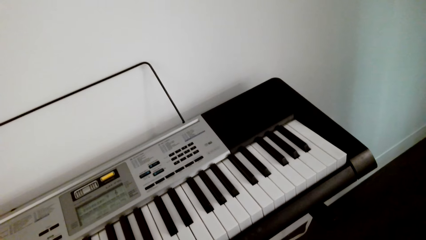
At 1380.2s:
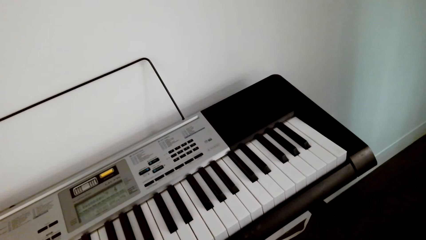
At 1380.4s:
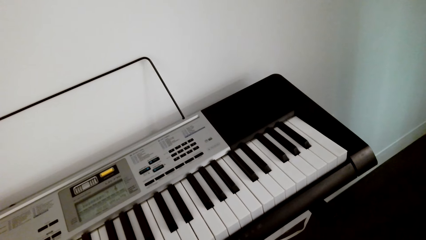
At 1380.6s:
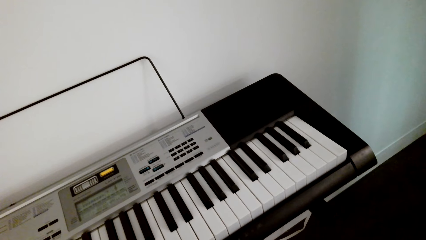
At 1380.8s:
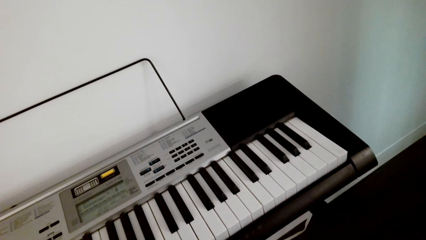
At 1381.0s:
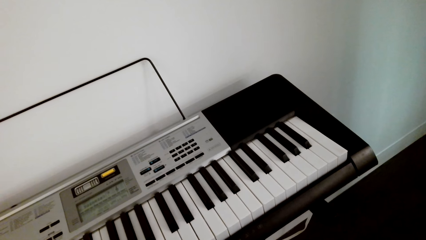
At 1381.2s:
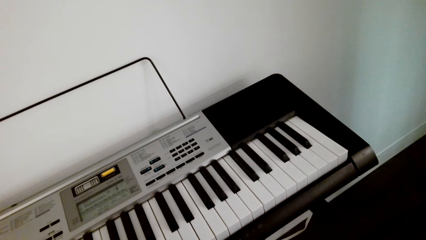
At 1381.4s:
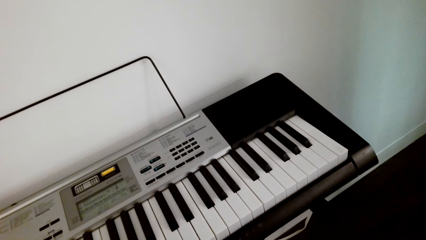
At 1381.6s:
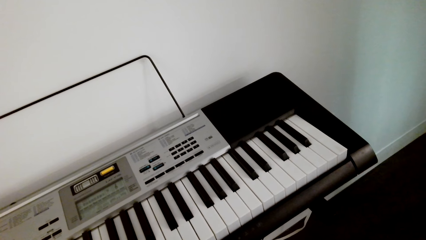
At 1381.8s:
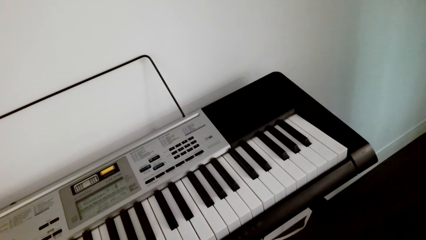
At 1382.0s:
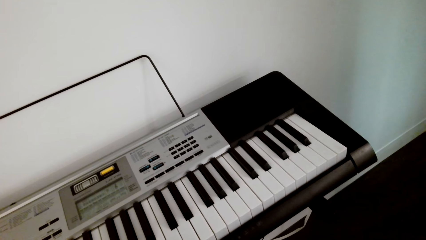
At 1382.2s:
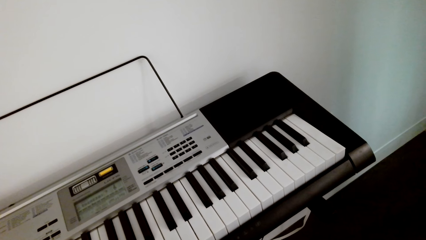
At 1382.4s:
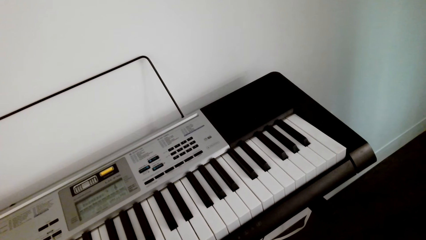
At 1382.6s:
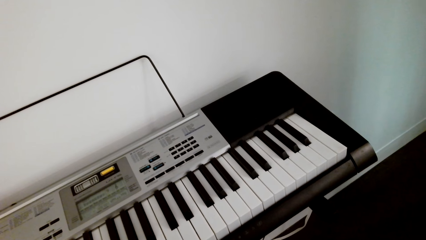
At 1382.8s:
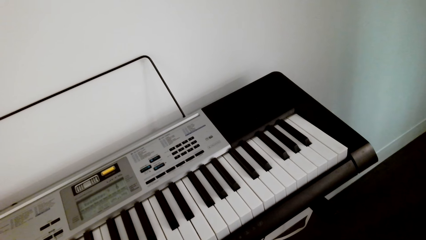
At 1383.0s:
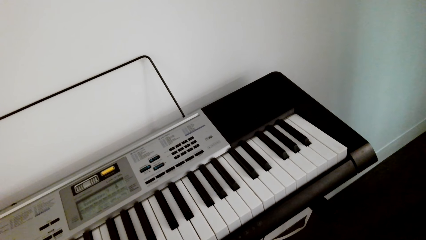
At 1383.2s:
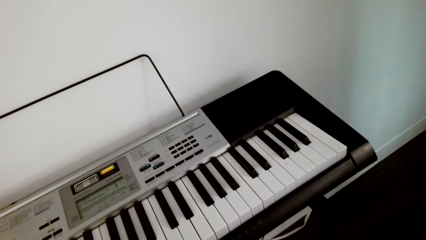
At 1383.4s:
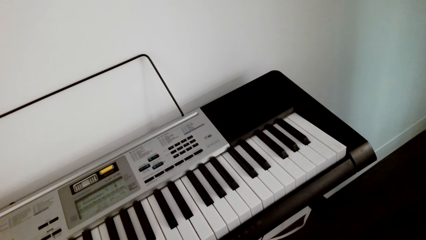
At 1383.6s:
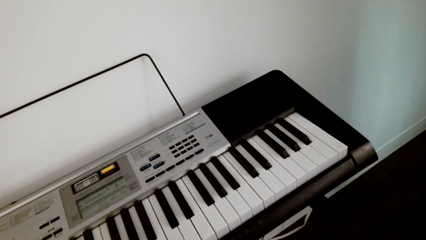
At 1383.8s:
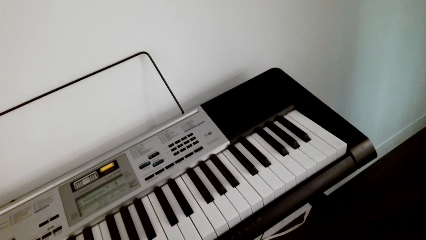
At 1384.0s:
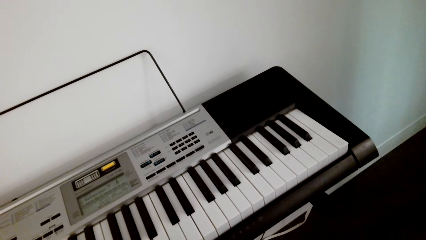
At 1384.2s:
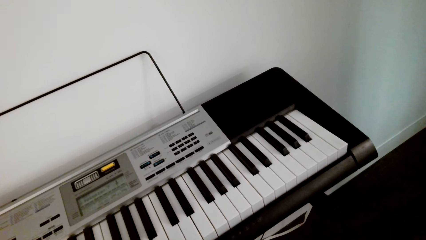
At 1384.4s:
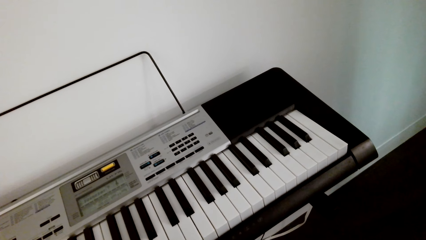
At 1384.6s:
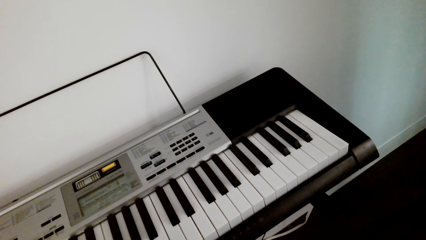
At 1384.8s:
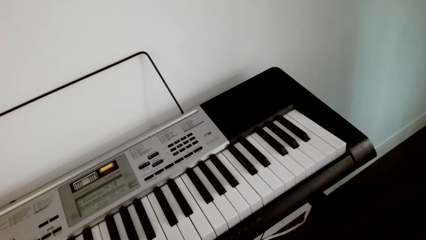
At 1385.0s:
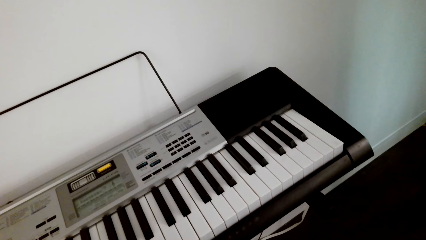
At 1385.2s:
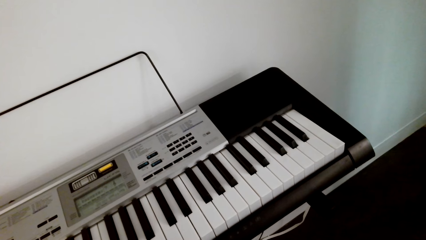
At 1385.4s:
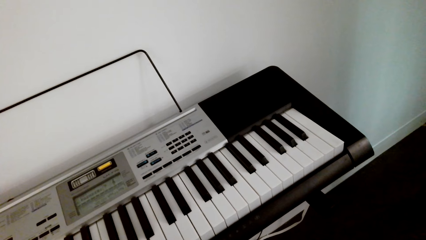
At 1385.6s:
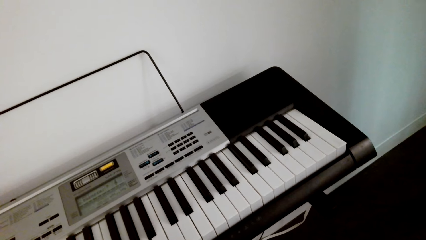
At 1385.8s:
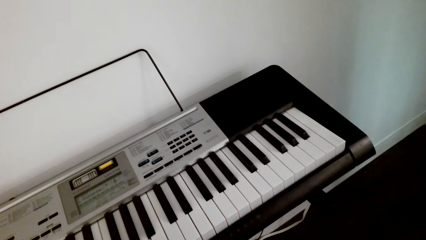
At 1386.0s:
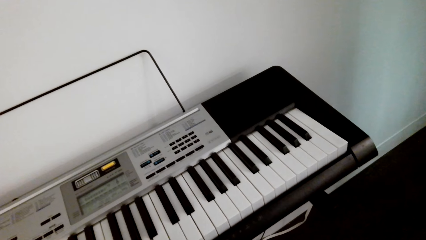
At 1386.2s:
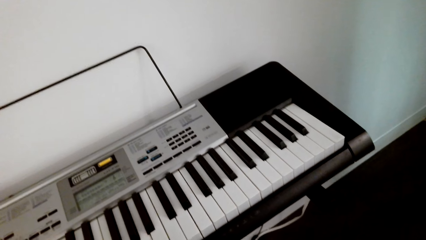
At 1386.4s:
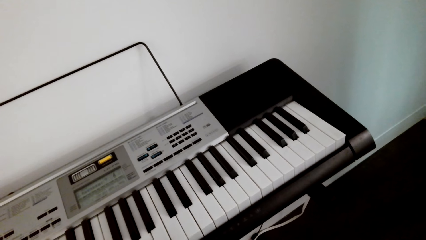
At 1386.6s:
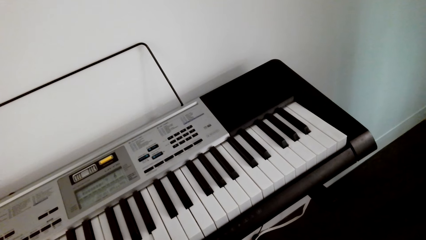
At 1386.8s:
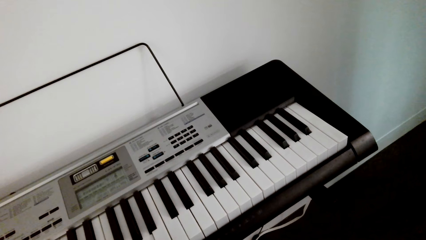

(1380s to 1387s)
The camera wearer plays the keyboard. They press a piano.

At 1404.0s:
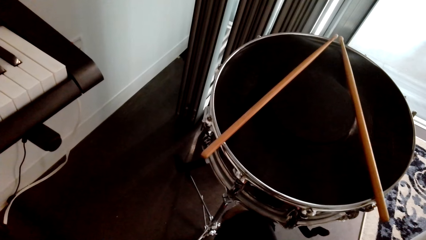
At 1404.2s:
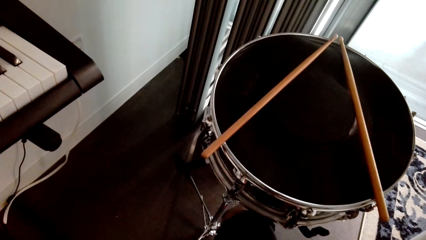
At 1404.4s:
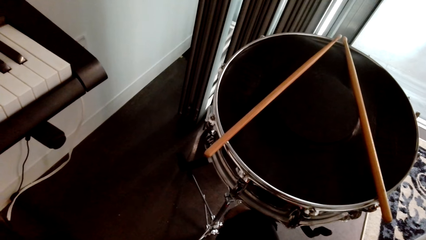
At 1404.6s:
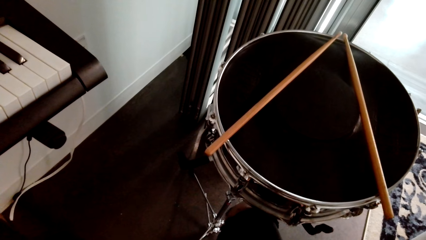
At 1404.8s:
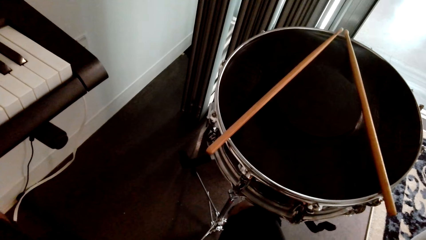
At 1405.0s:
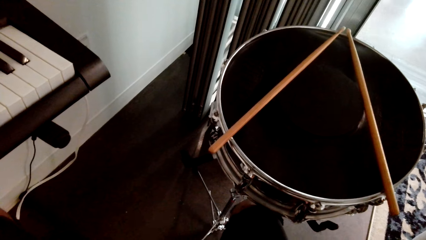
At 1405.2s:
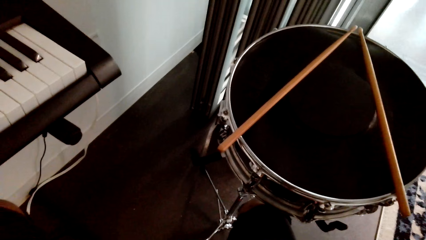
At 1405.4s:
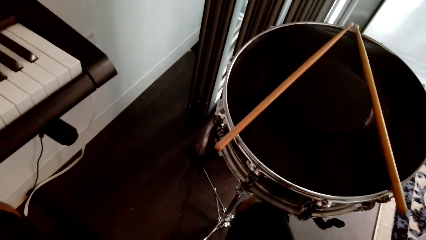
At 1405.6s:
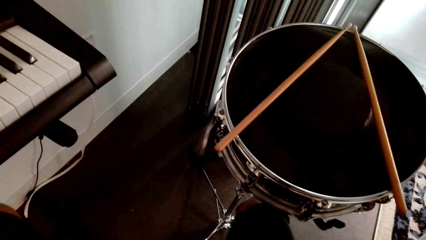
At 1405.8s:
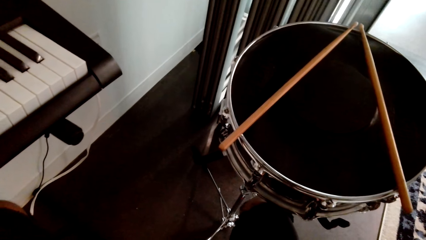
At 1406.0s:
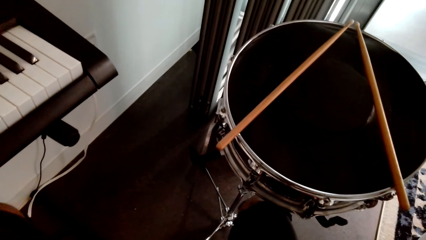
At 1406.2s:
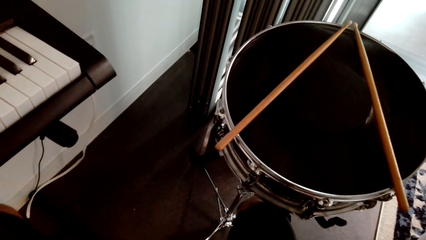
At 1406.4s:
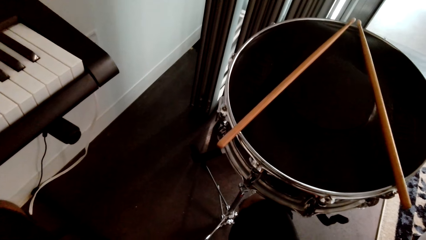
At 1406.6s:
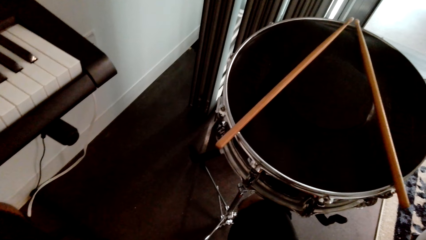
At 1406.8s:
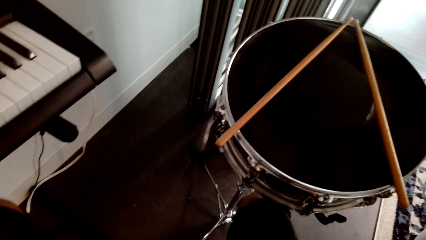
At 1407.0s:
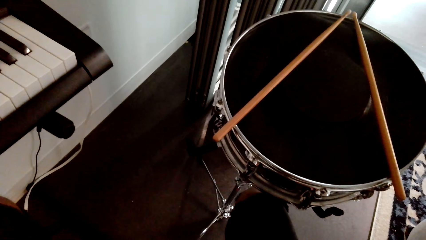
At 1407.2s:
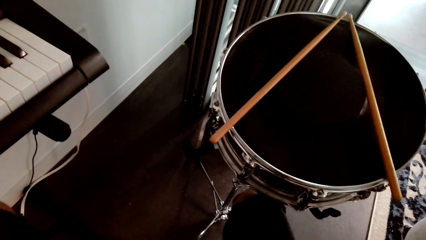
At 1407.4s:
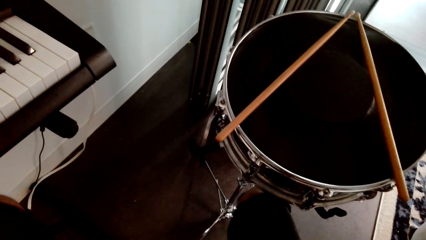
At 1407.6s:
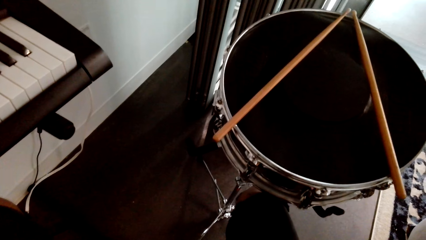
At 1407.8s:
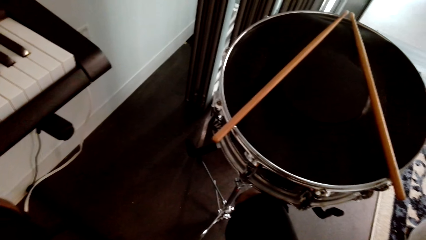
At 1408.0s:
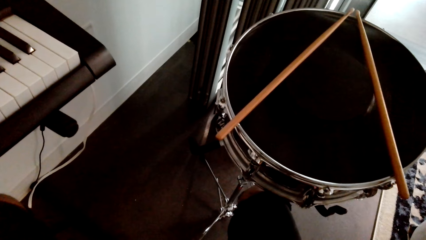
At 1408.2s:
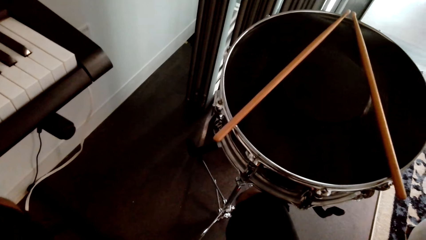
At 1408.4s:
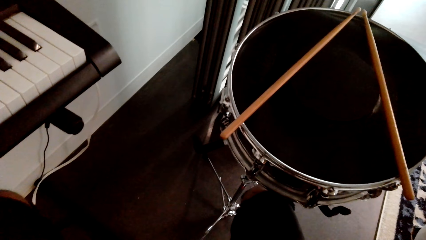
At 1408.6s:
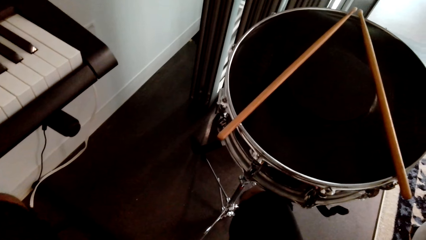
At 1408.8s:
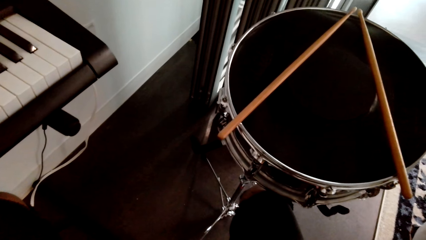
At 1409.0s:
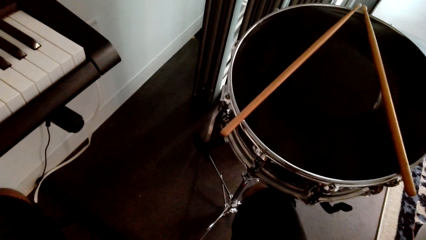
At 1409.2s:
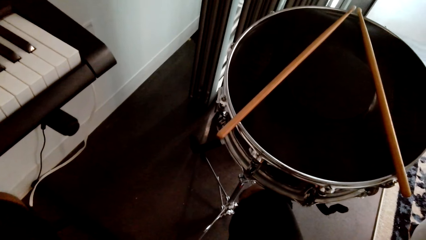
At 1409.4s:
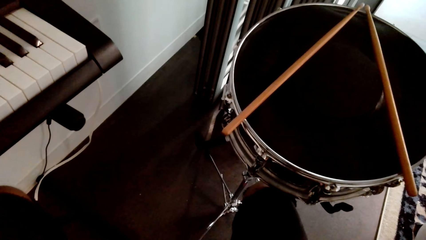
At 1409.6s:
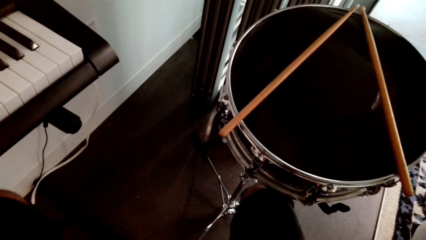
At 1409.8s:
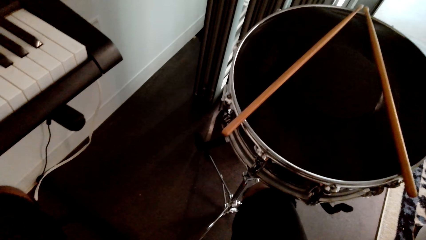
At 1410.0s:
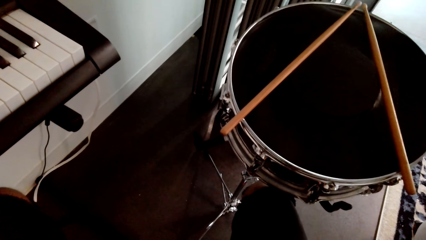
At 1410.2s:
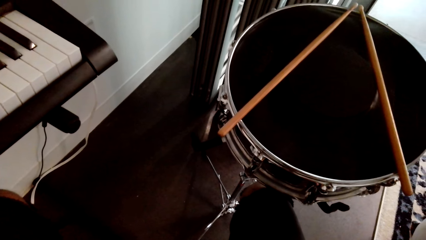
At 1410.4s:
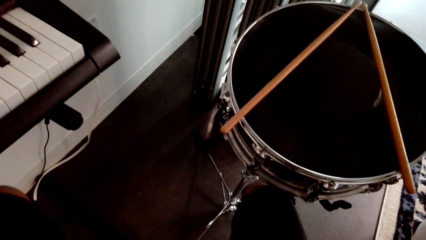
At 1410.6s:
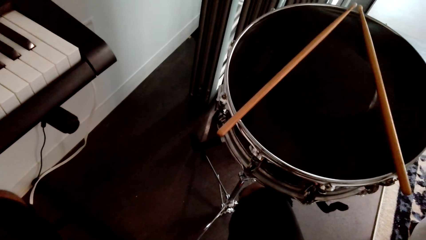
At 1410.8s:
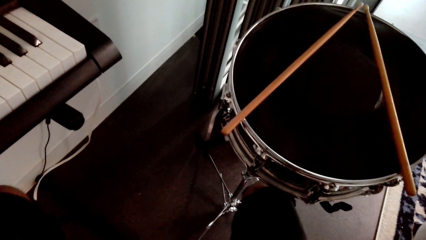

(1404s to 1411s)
The camera wearer plays a guitar.
